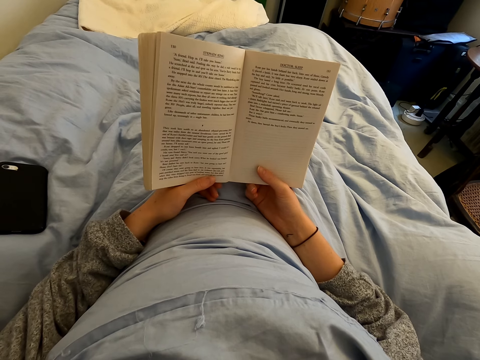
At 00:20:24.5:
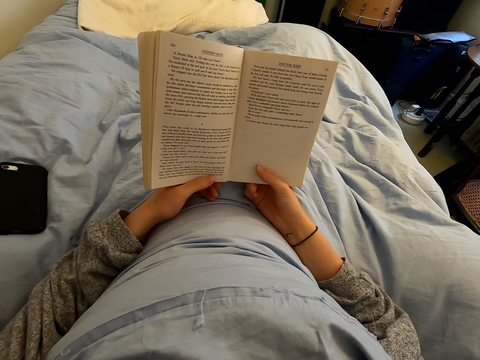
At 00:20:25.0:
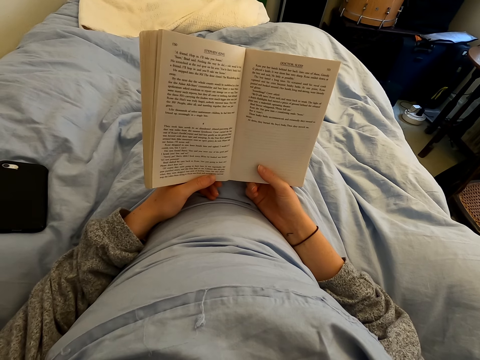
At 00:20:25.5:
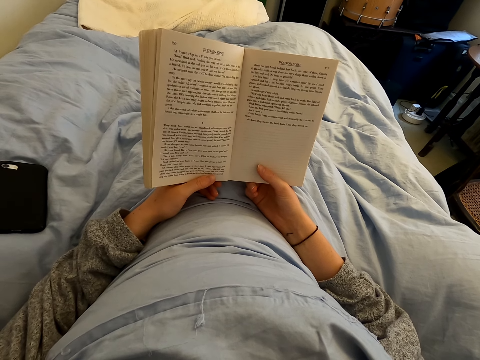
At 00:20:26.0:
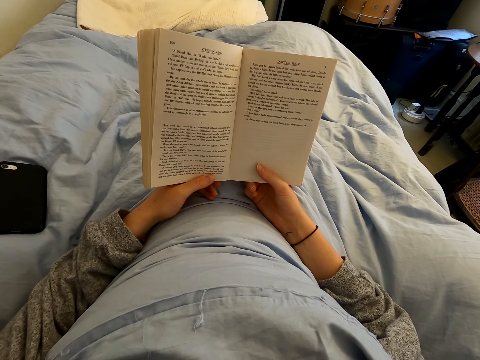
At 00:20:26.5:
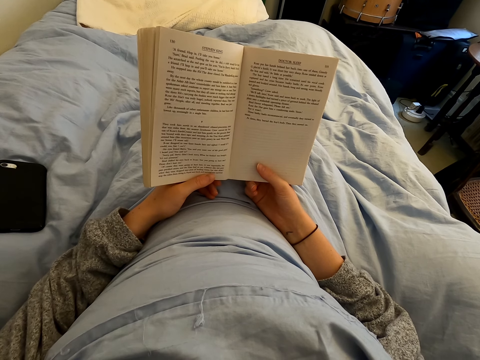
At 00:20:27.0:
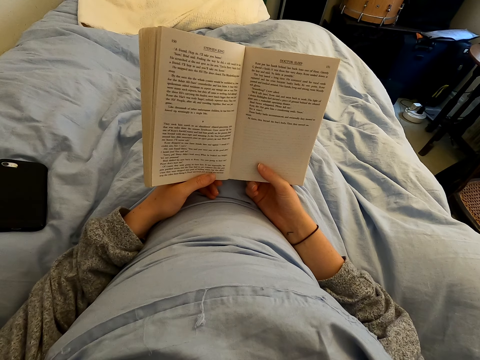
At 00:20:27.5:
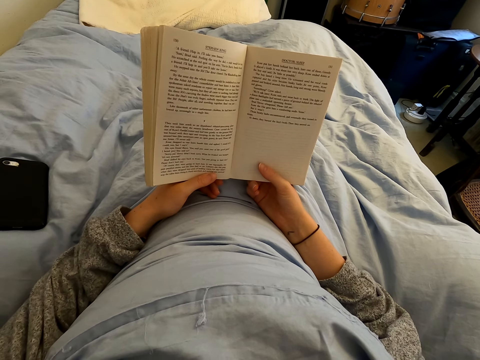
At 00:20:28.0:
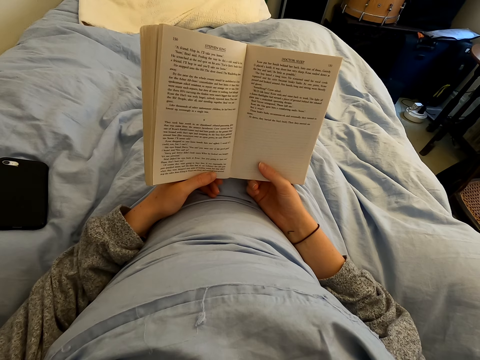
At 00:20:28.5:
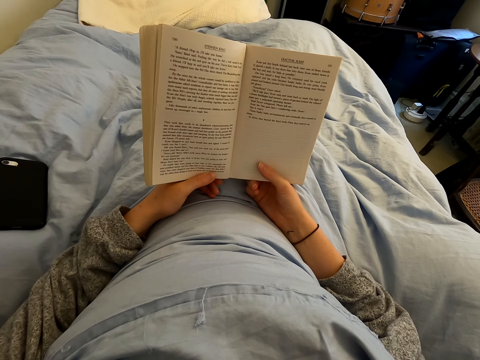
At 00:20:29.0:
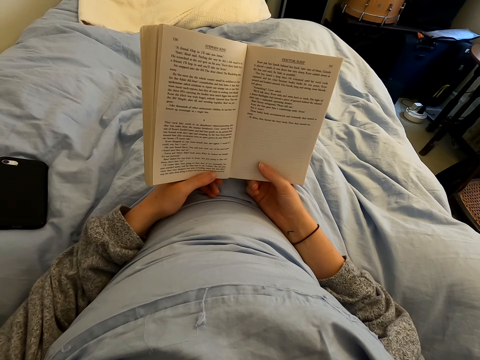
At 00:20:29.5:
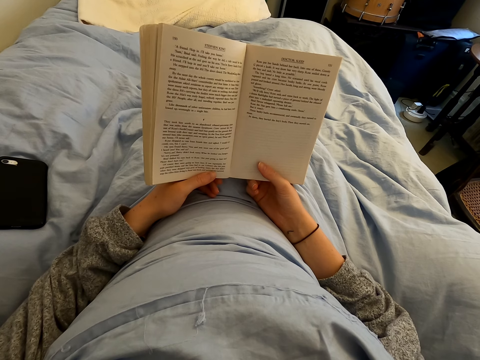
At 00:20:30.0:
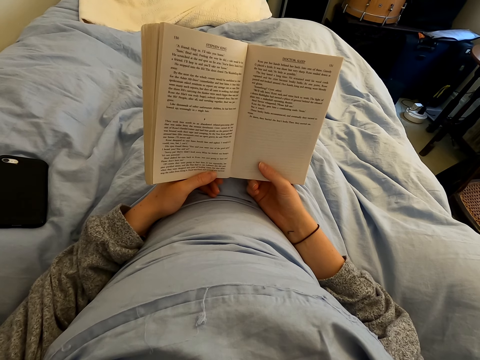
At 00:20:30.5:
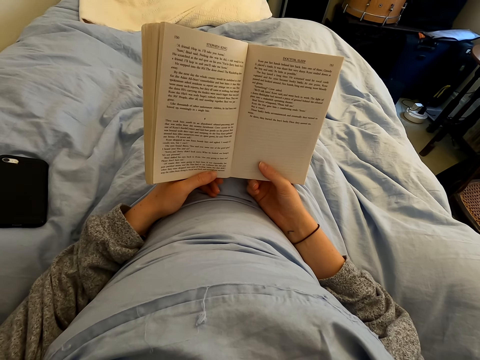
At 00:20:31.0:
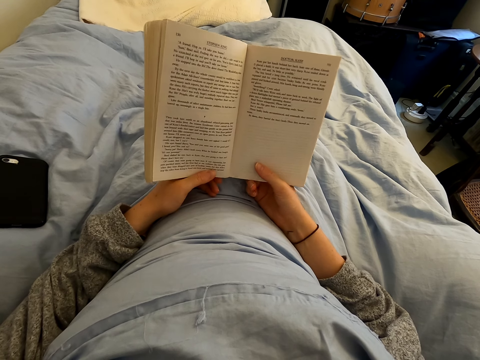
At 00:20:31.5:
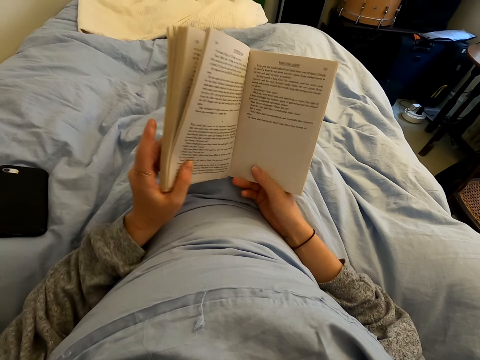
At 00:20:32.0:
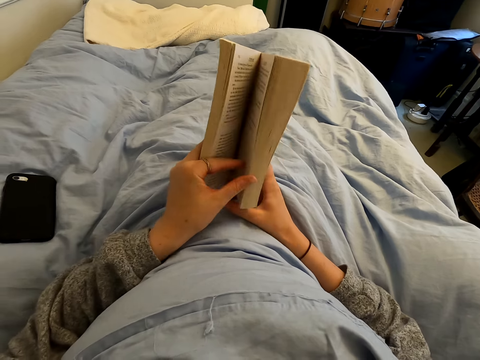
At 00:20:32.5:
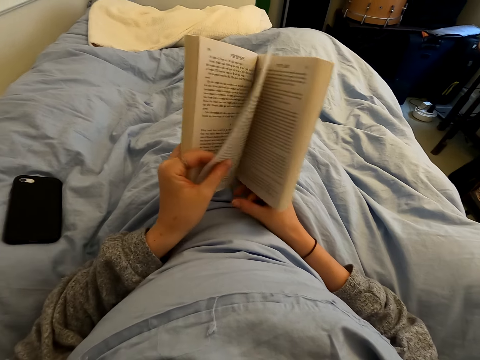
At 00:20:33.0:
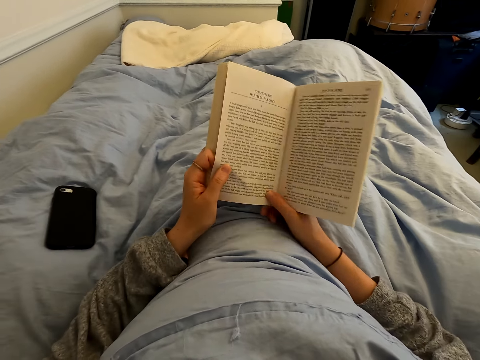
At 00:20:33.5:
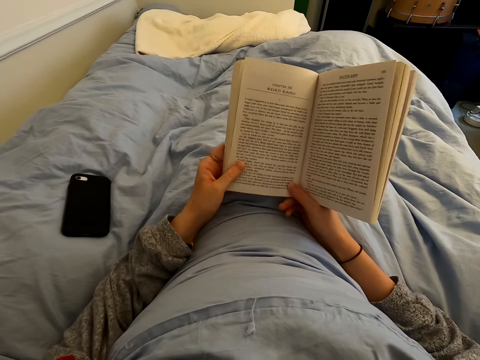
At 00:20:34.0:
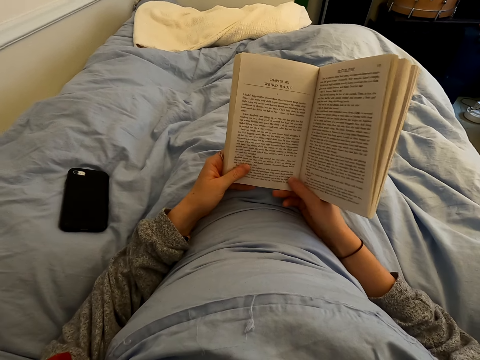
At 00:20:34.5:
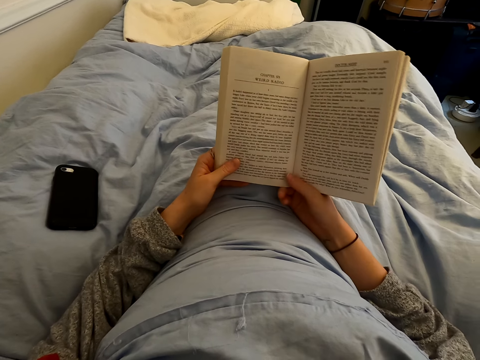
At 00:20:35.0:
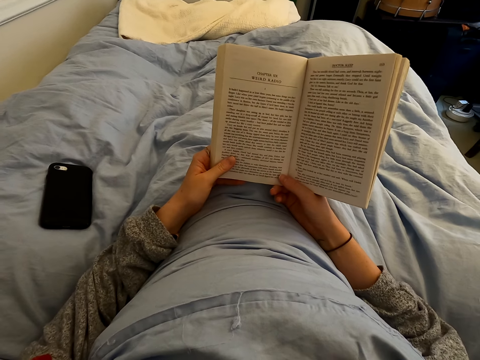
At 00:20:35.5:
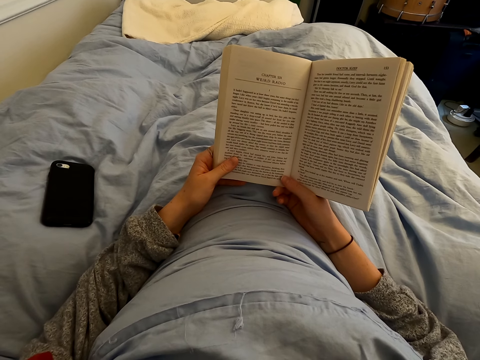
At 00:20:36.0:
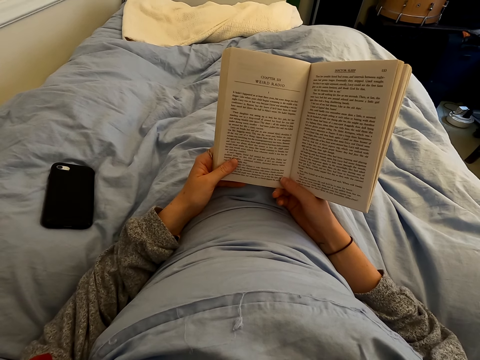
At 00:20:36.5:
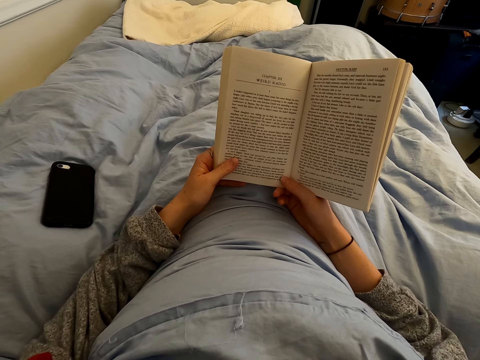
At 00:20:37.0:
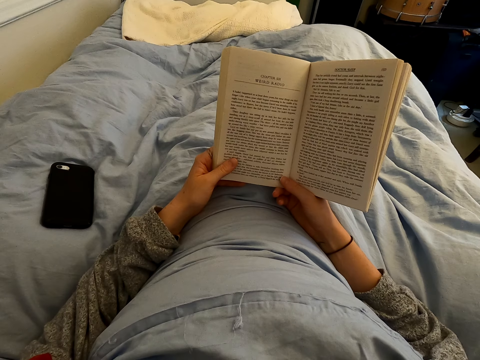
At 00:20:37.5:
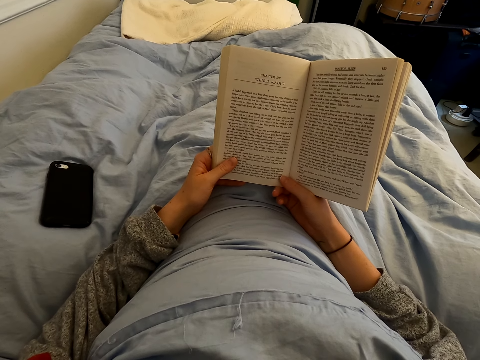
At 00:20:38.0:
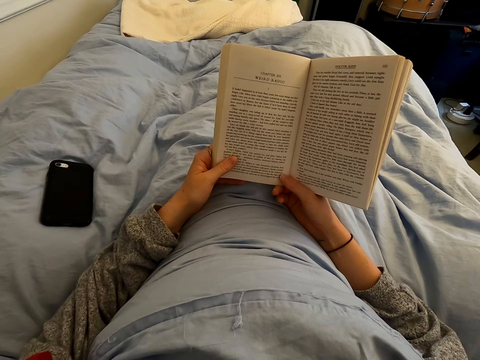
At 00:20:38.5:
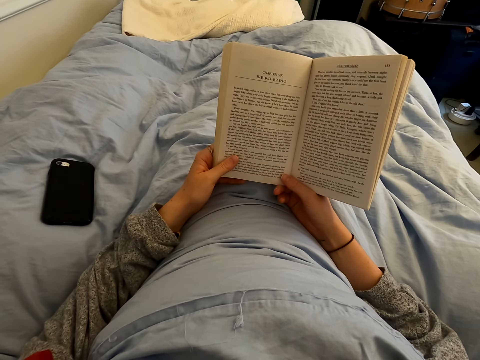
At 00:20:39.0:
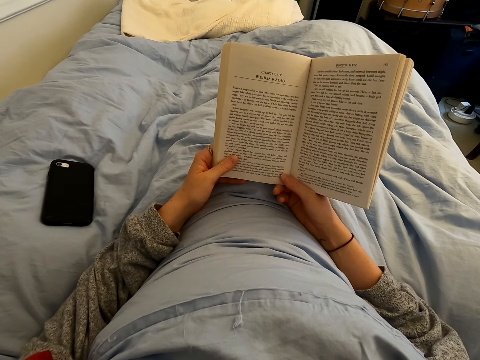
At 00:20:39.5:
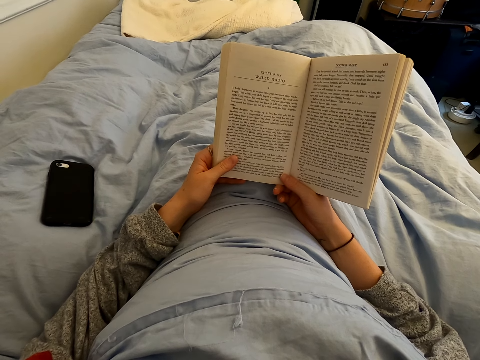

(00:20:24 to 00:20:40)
The camera wearer swings the left hand. They turn the page of the book. They hold the book with both hands. They read the book.

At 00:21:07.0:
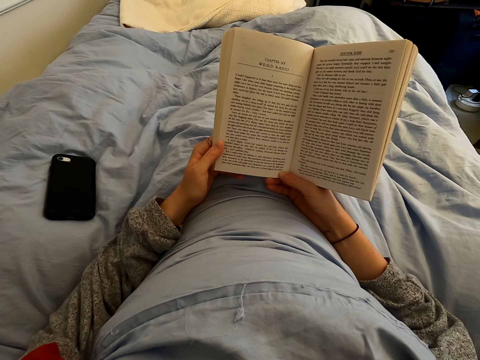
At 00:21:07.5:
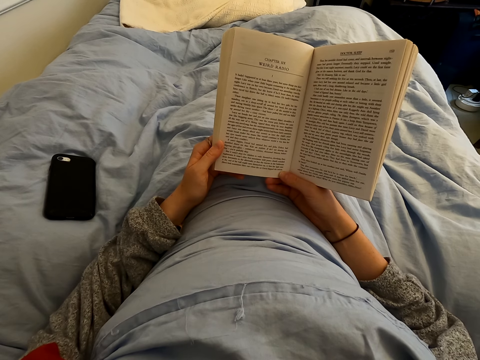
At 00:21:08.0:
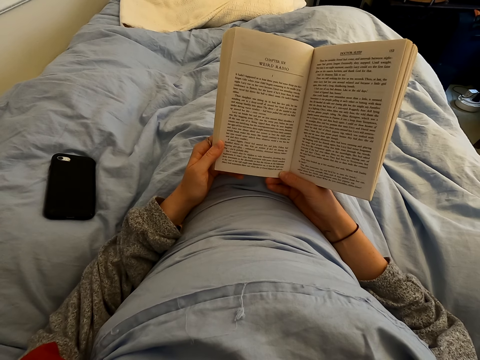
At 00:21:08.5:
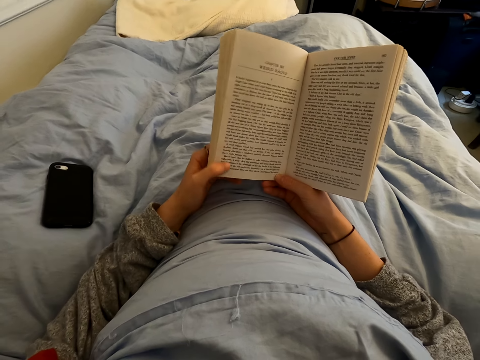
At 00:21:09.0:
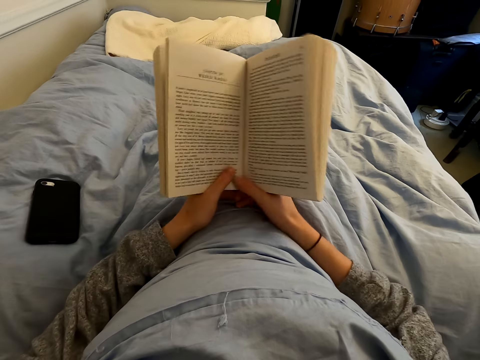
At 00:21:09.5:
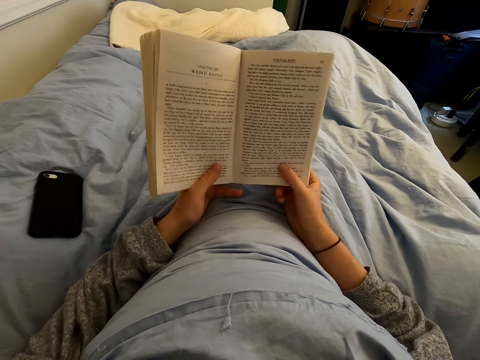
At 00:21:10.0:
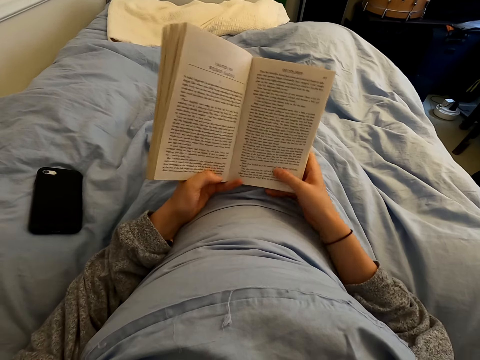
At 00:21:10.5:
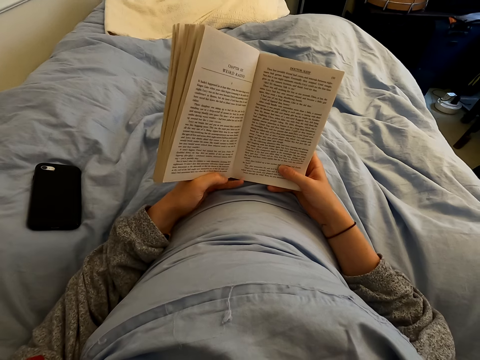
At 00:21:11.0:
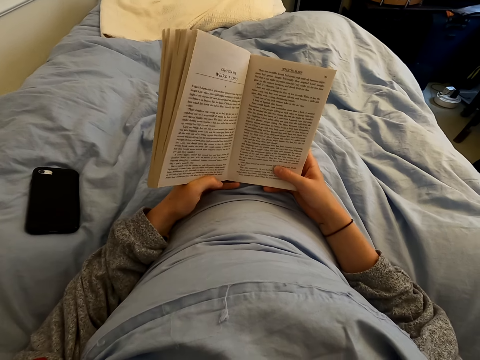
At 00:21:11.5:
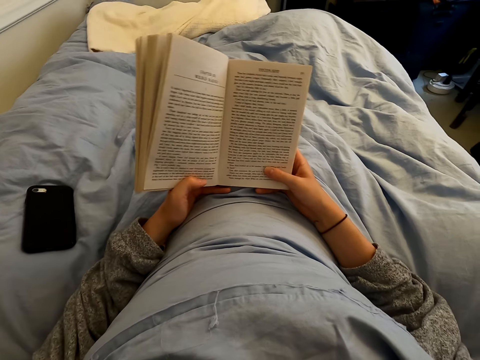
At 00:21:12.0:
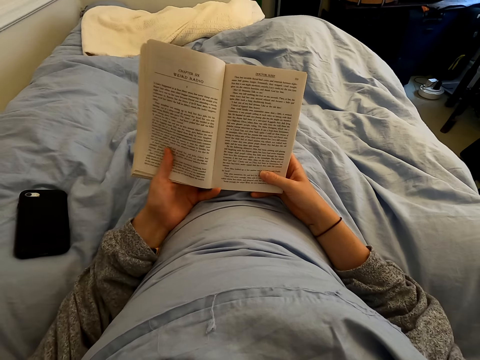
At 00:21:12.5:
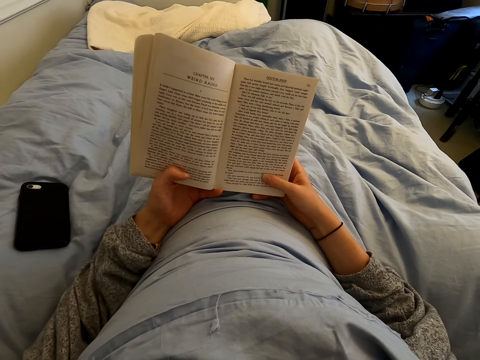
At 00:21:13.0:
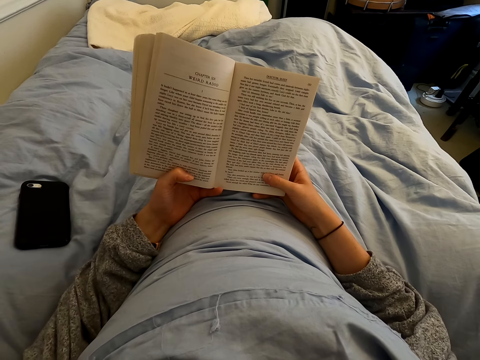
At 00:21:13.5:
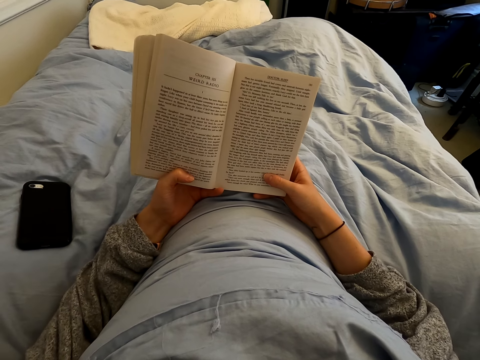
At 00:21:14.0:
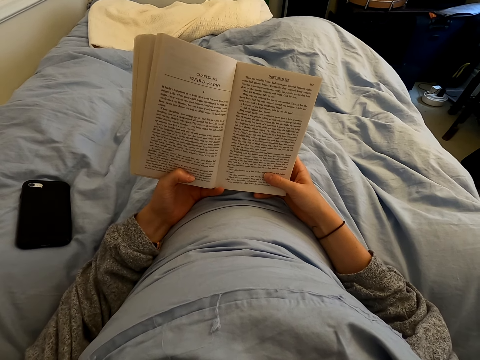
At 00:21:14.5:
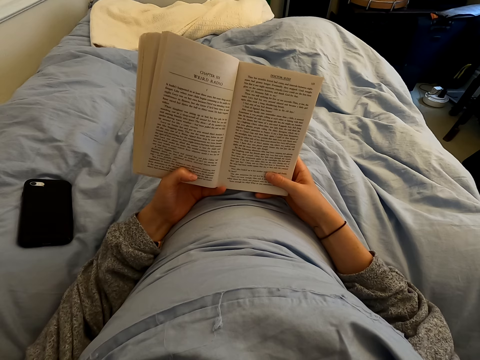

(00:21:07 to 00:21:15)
The camera wearer moves the left hand on the book. They move the right hand on the book. They read the book.

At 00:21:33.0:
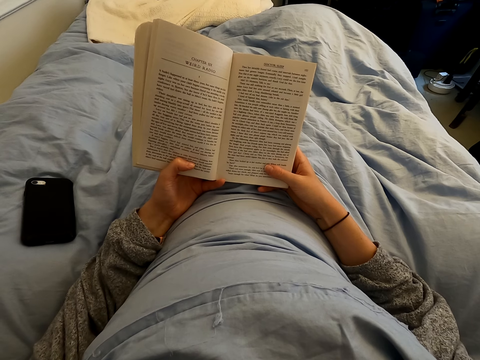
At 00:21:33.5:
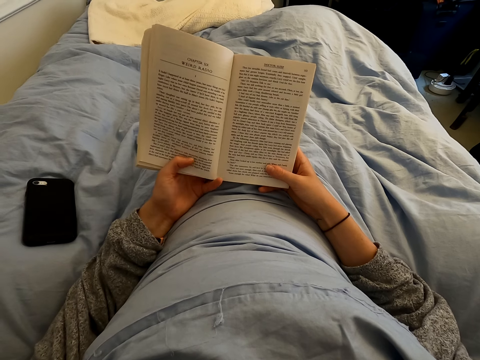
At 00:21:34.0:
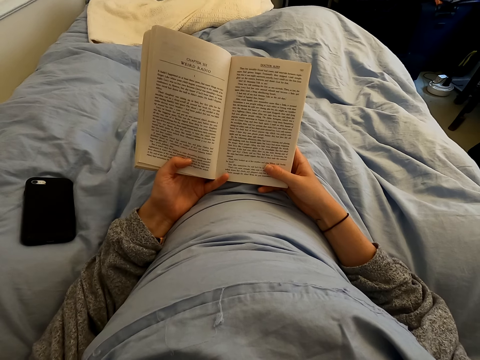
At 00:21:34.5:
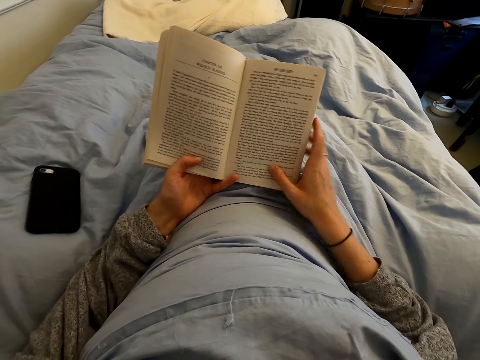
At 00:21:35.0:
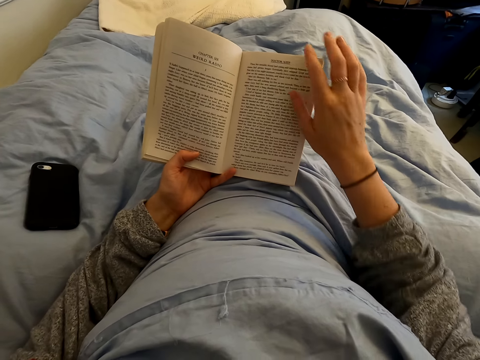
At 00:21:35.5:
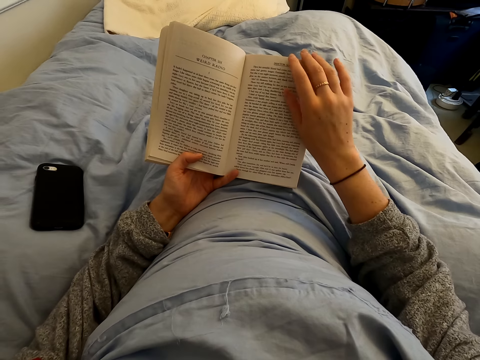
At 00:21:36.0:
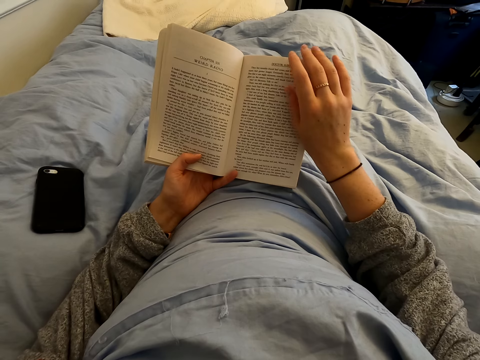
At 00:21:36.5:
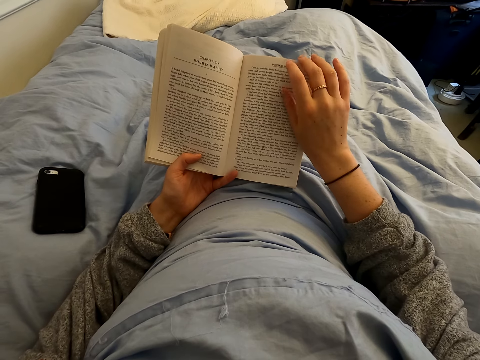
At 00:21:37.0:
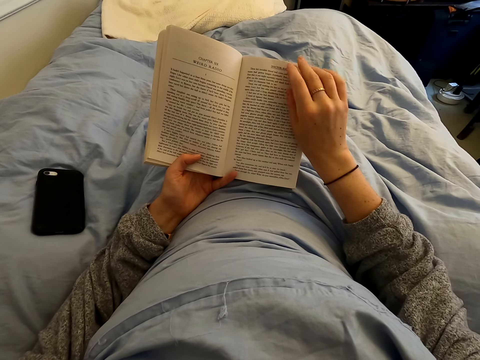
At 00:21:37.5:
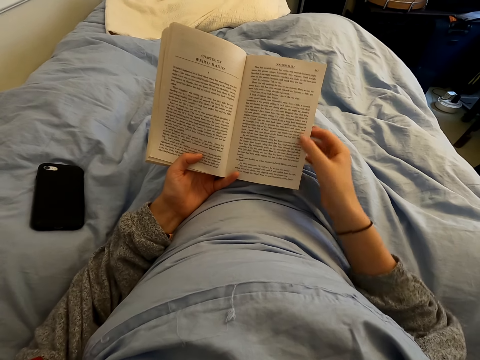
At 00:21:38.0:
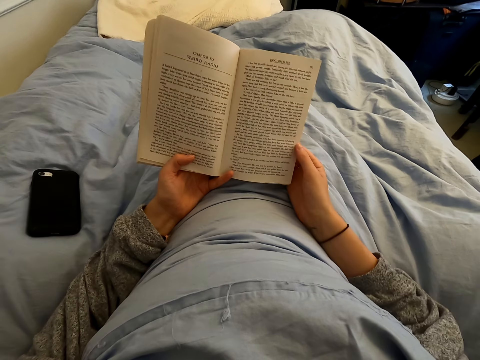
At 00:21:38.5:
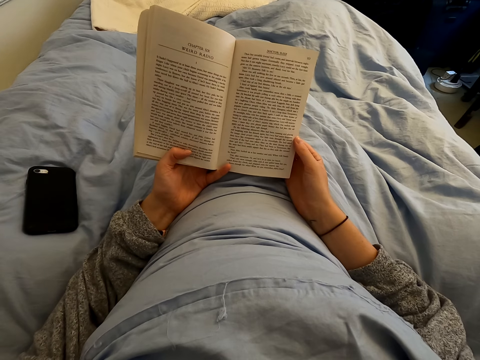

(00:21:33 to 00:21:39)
The camera wearer swings the right hand. They touch the book with the right hand, move the right hand on the book and hold the book with the right hand. They read the book.
